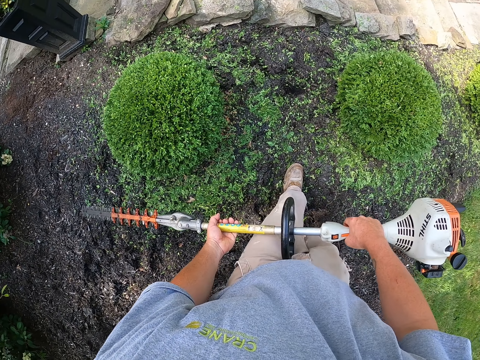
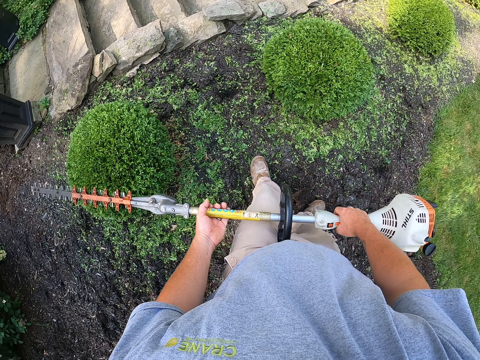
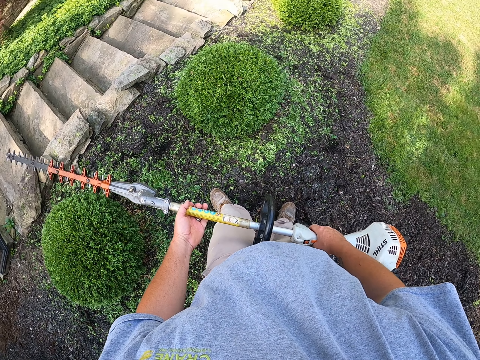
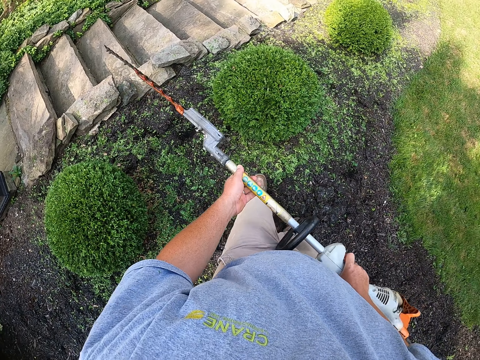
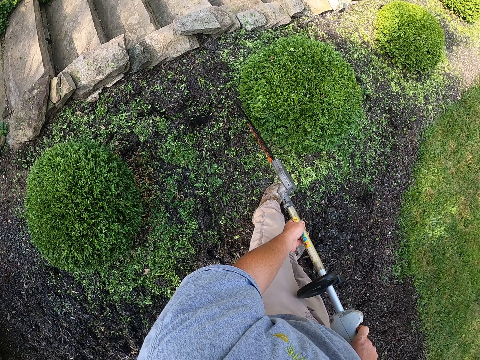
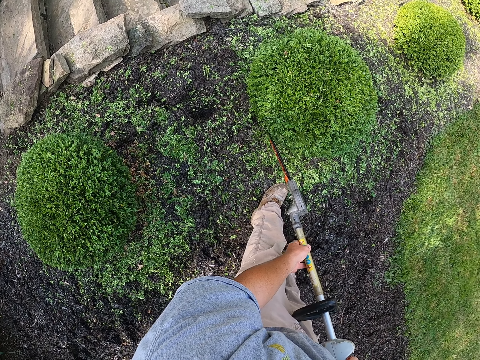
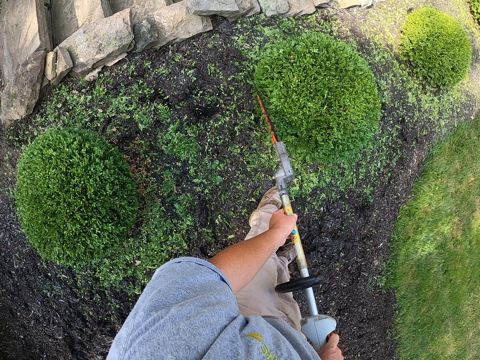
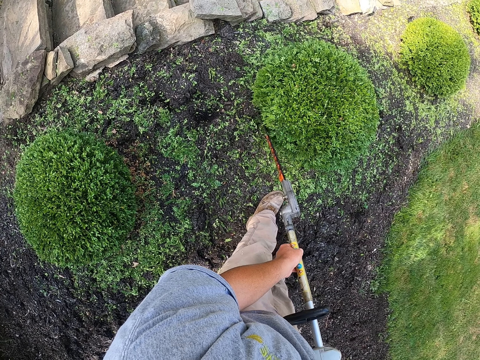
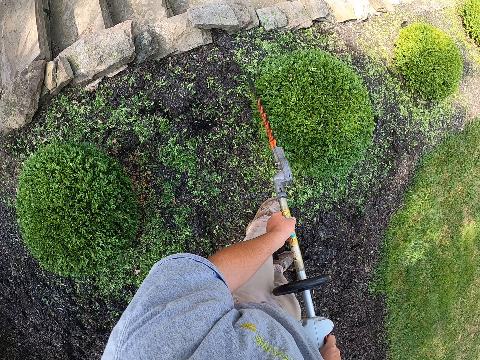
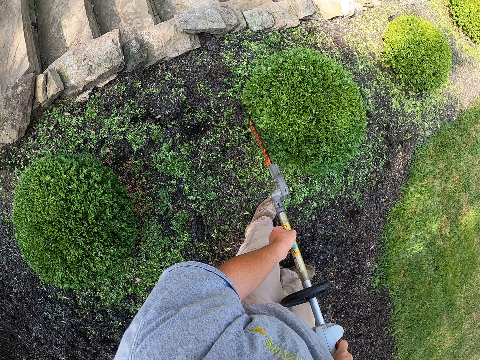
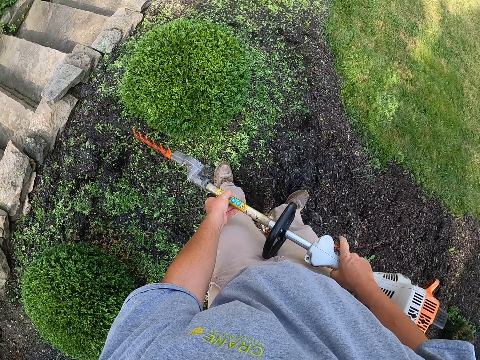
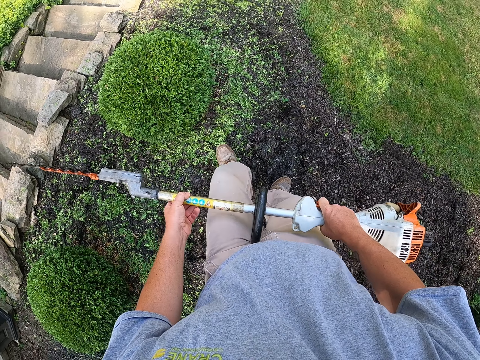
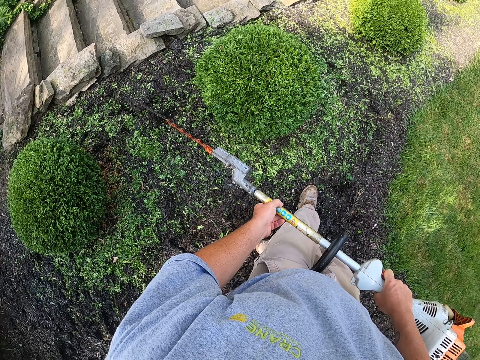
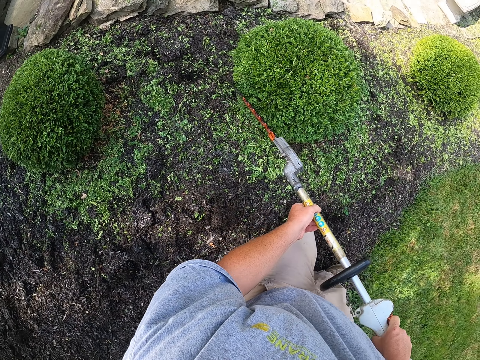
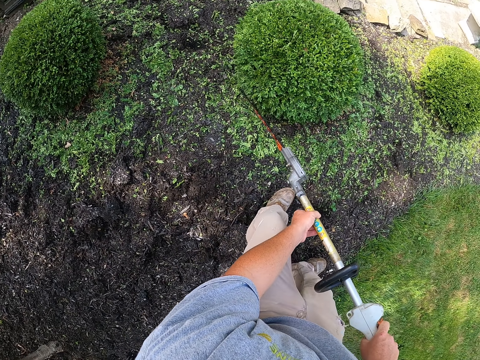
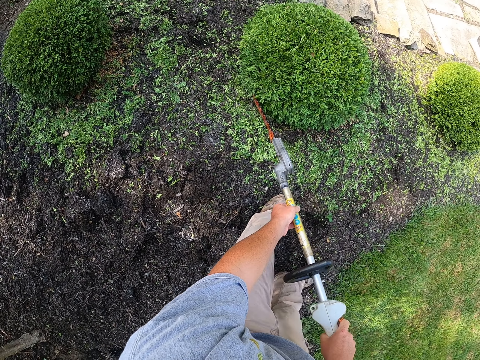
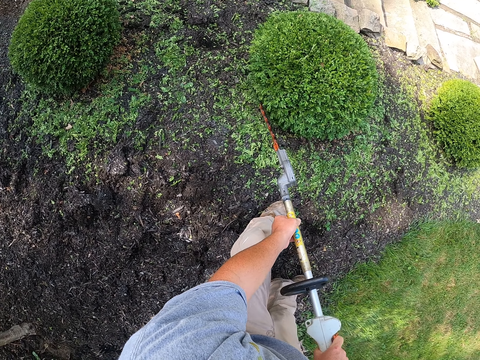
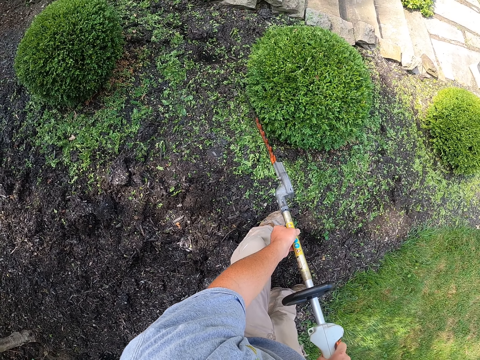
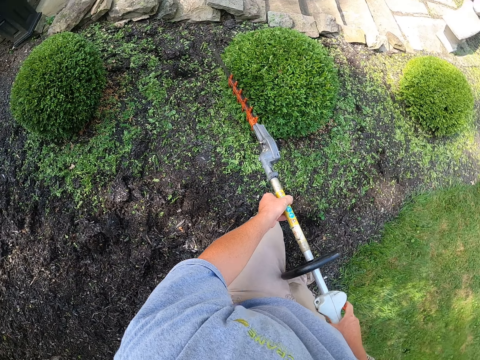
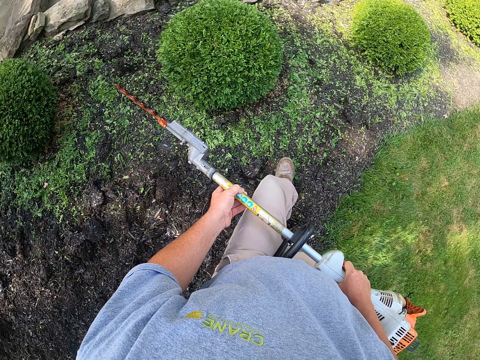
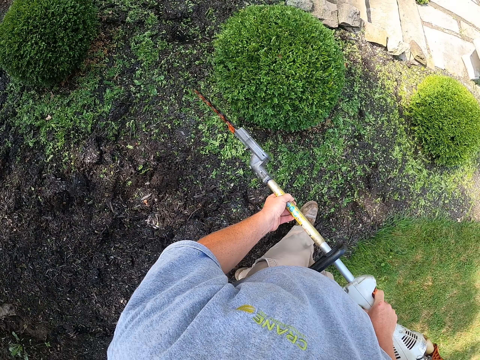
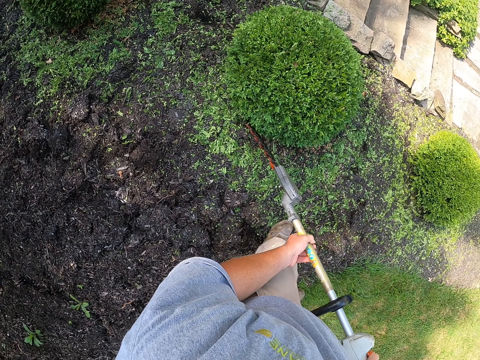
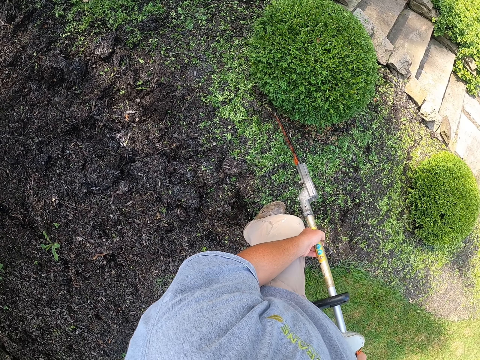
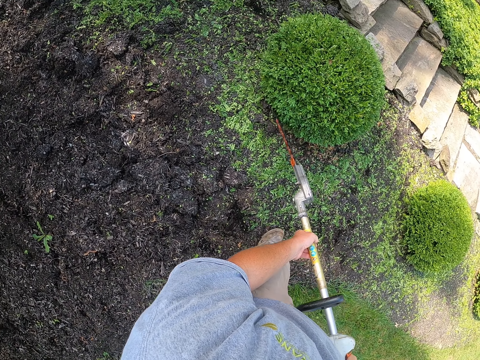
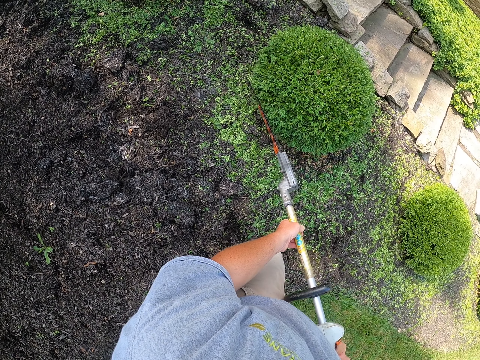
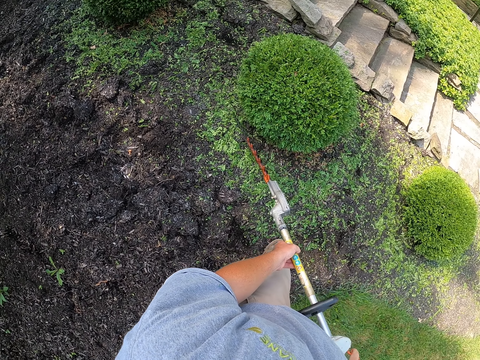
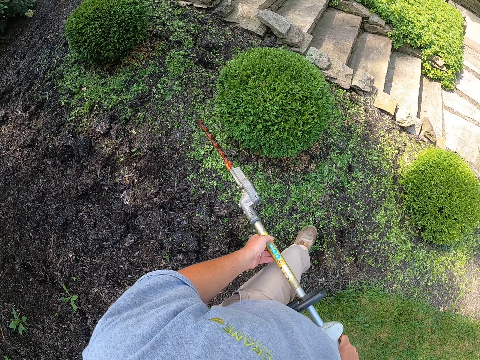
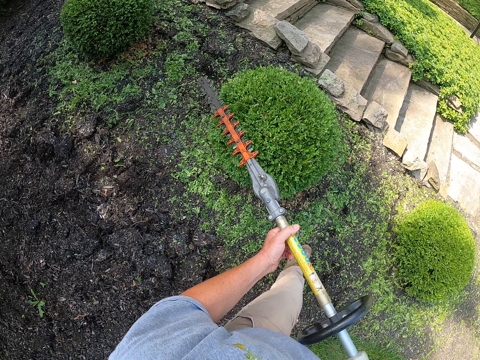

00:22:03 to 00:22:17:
The camera wearer raises the tree trimmer. They trim the tree with the trimmer. They step forward. They trim the tree with the trimmer. They step forward. They trim the tree with the trimmer.

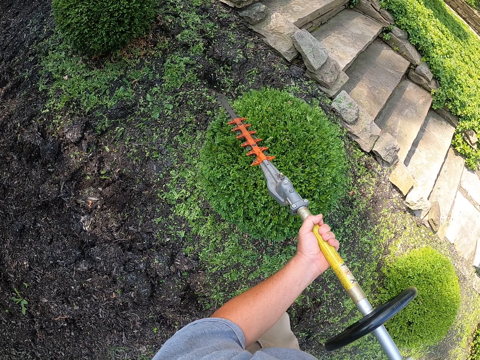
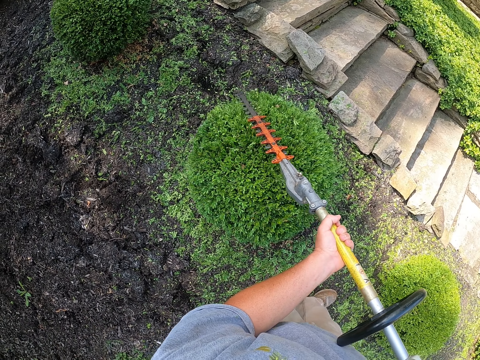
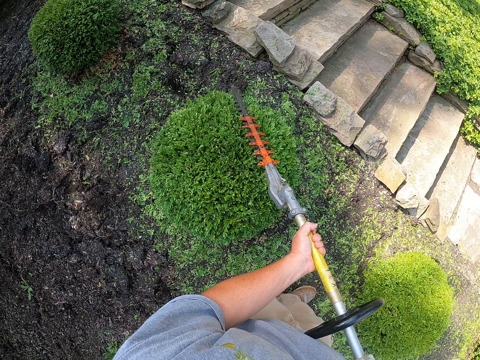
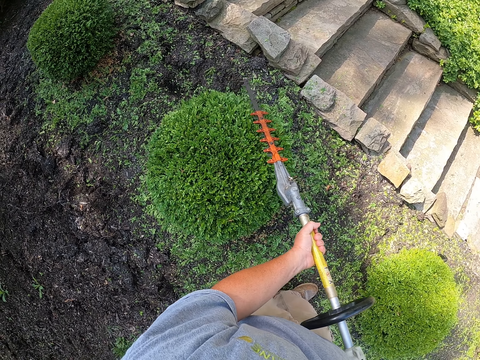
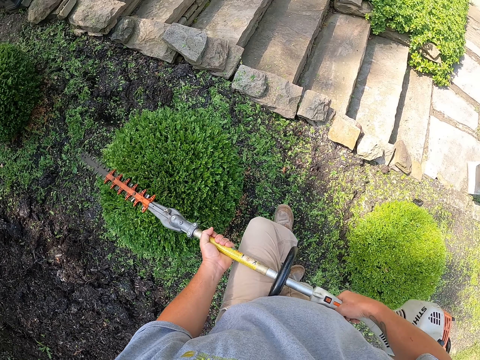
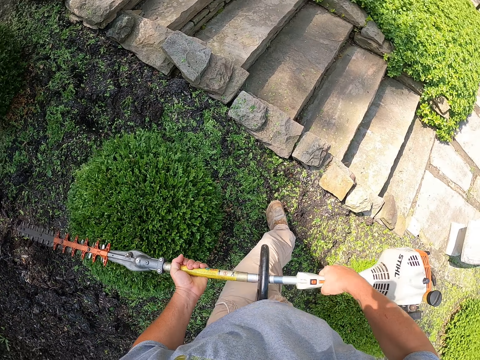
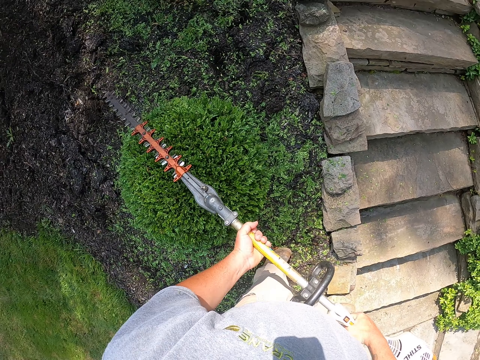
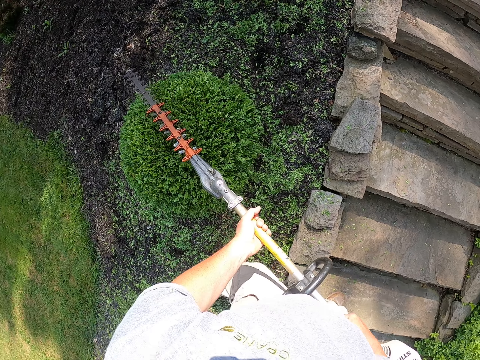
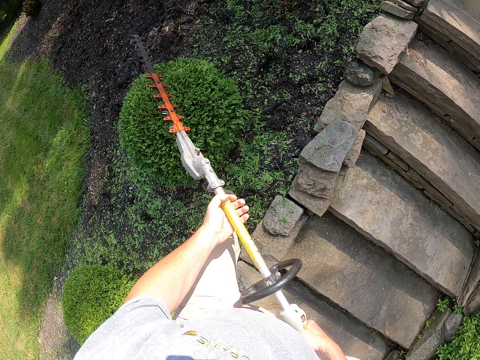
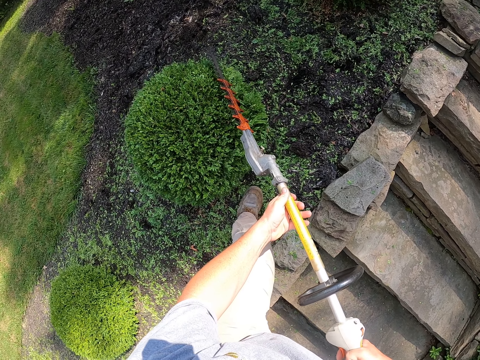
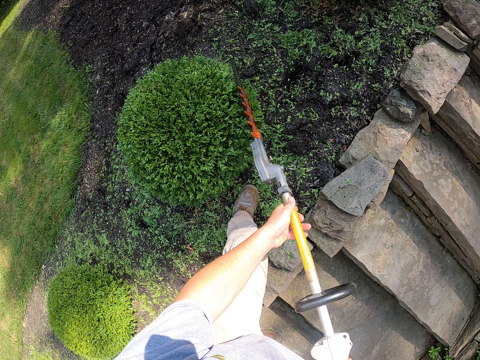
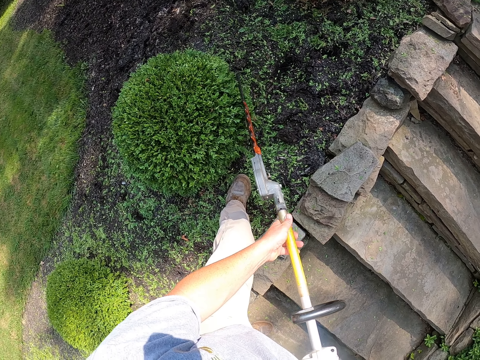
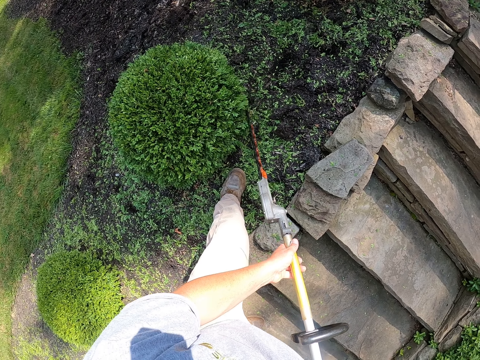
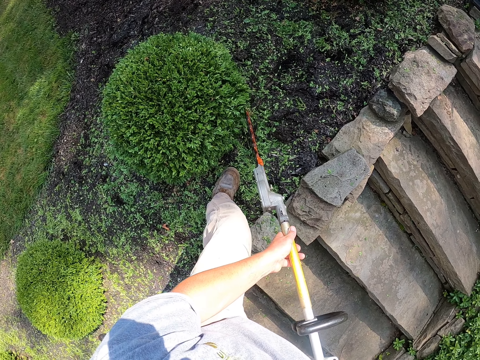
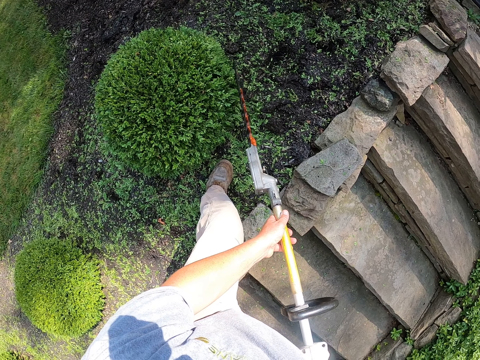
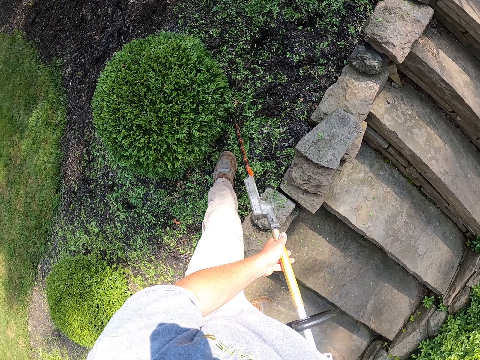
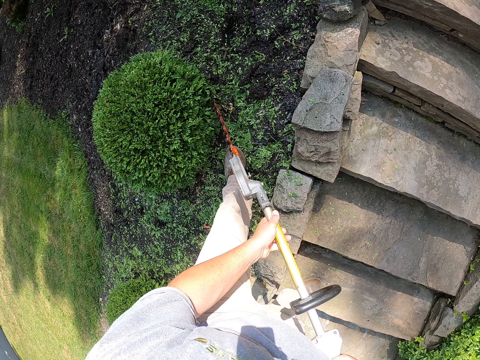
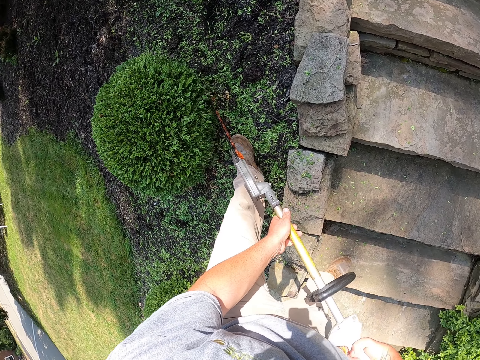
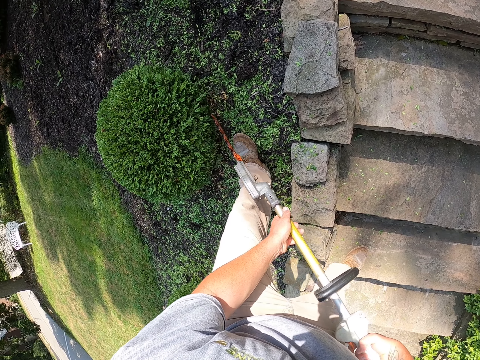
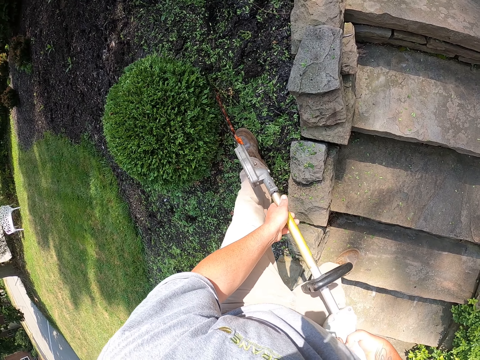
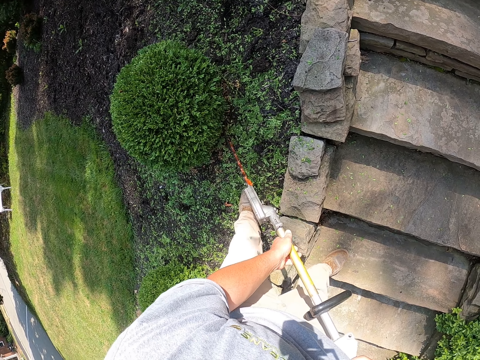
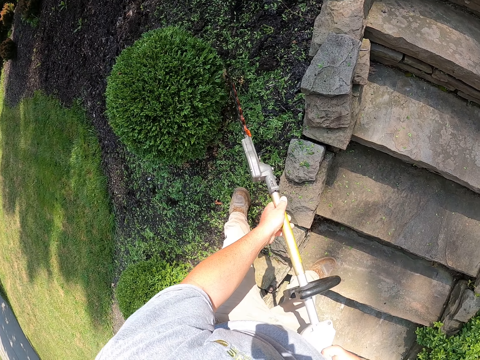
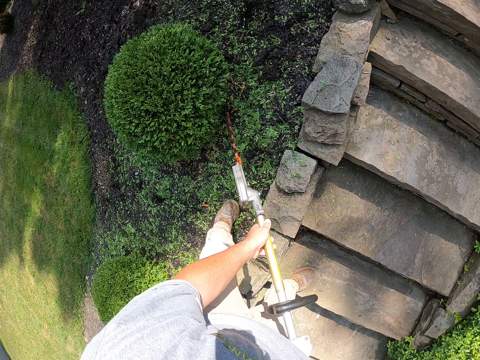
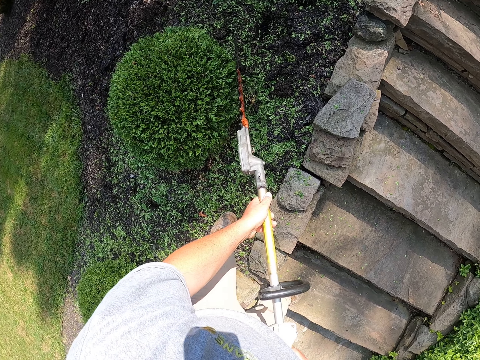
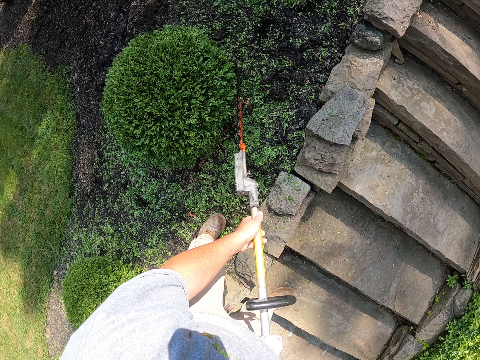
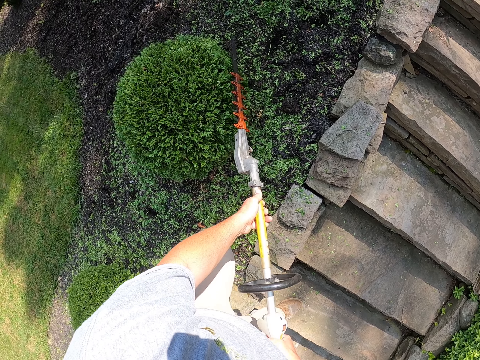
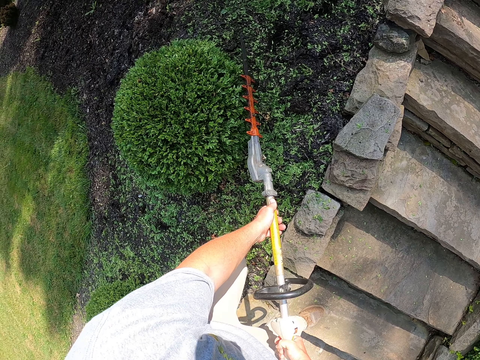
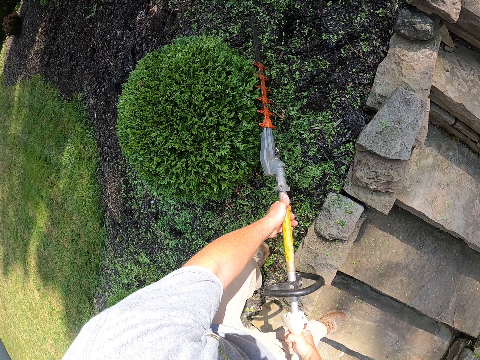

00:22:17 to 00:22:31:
The camera wearer steps forward. They trim the tree with a trimmer. They step forward. They trim the tree with the trimmer.
